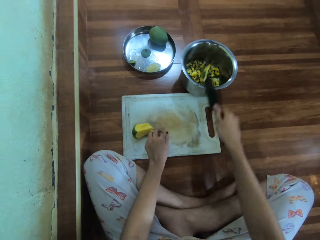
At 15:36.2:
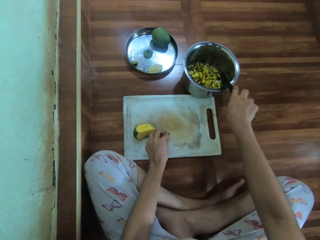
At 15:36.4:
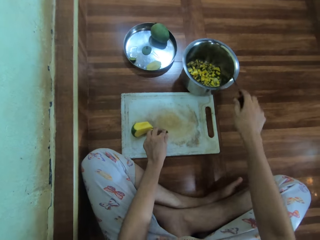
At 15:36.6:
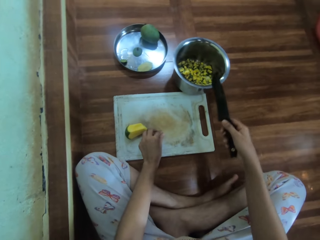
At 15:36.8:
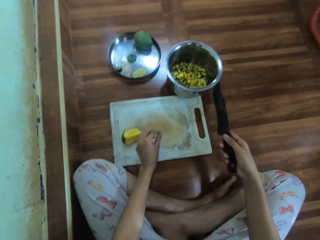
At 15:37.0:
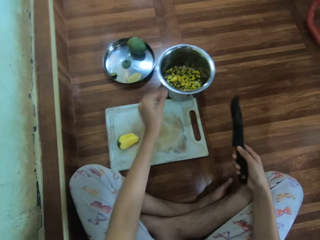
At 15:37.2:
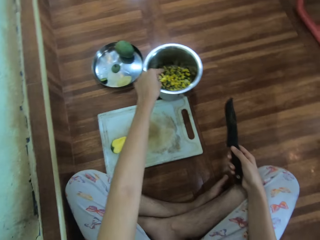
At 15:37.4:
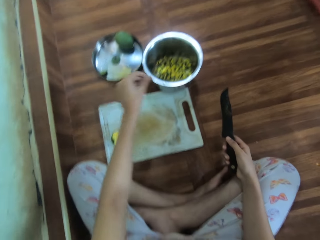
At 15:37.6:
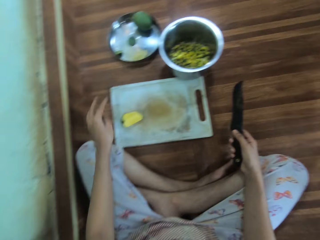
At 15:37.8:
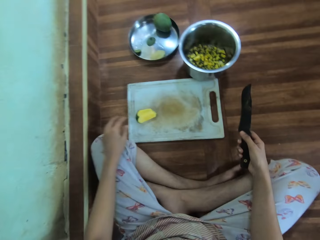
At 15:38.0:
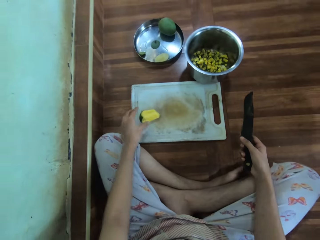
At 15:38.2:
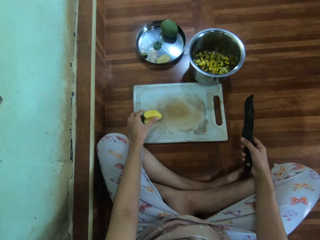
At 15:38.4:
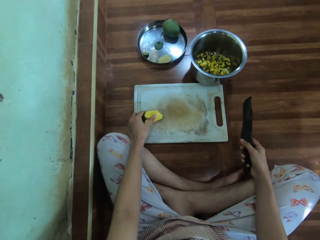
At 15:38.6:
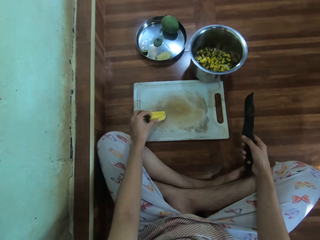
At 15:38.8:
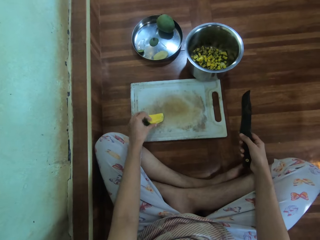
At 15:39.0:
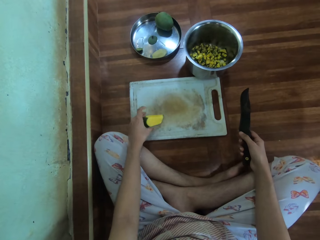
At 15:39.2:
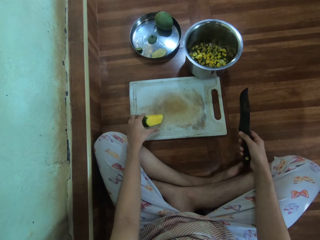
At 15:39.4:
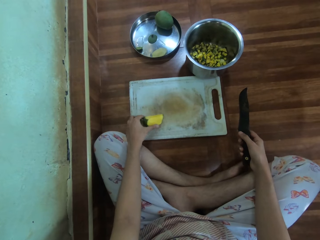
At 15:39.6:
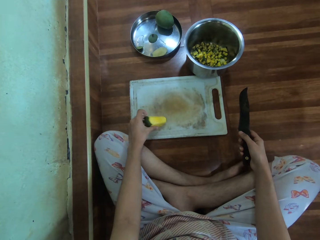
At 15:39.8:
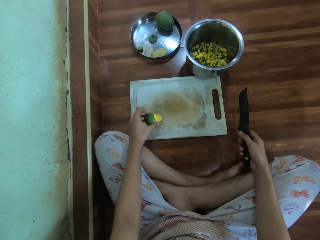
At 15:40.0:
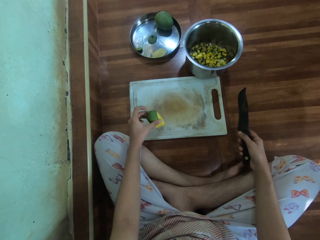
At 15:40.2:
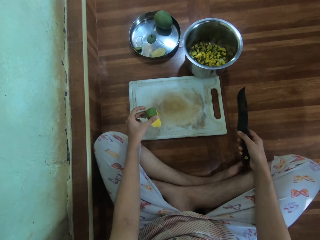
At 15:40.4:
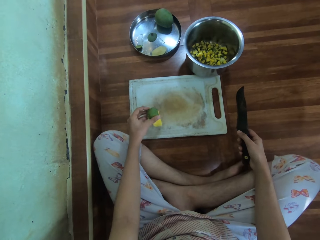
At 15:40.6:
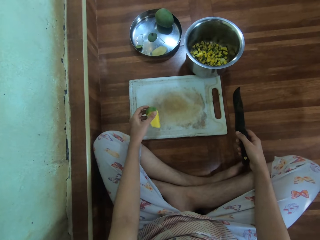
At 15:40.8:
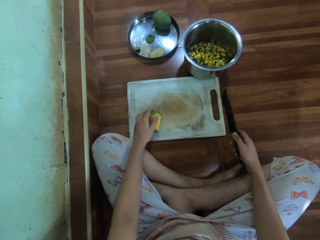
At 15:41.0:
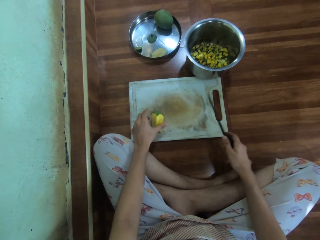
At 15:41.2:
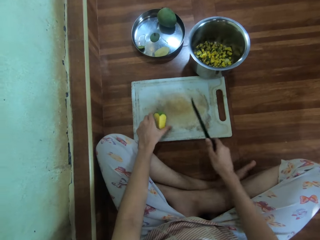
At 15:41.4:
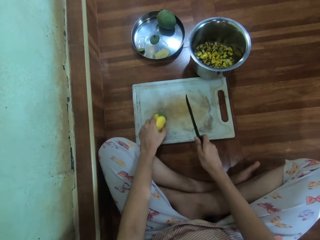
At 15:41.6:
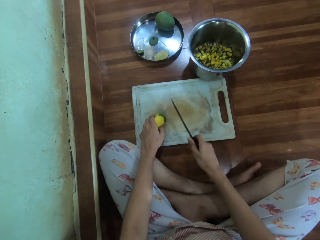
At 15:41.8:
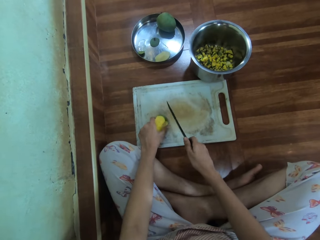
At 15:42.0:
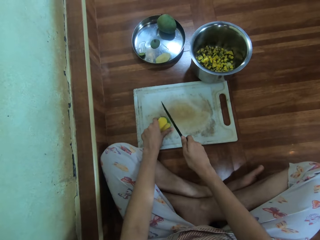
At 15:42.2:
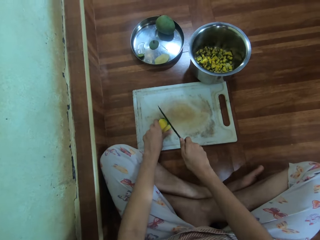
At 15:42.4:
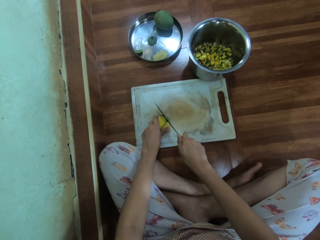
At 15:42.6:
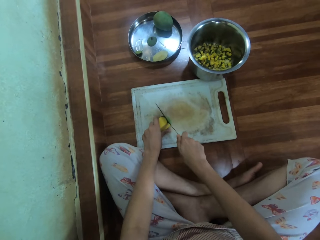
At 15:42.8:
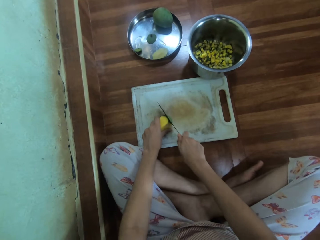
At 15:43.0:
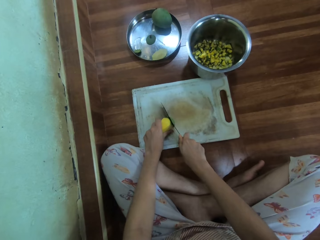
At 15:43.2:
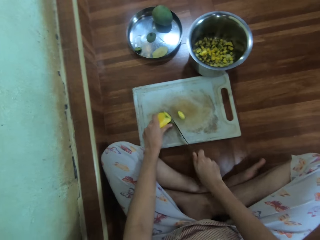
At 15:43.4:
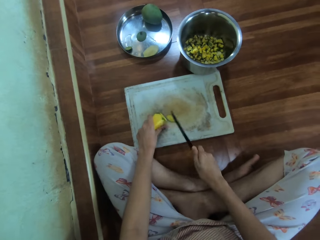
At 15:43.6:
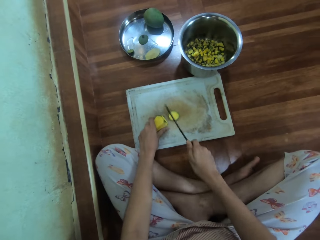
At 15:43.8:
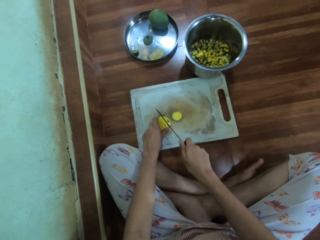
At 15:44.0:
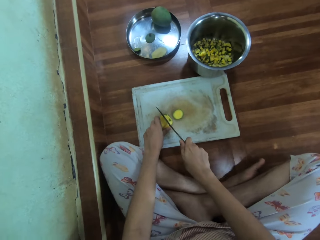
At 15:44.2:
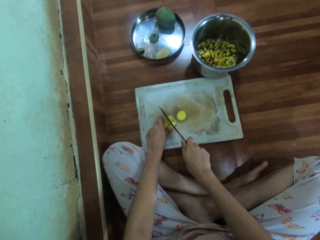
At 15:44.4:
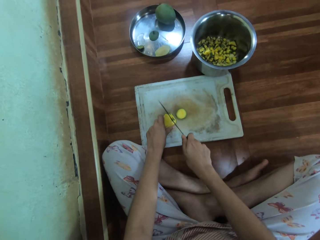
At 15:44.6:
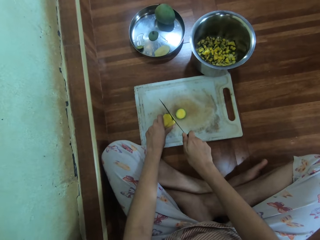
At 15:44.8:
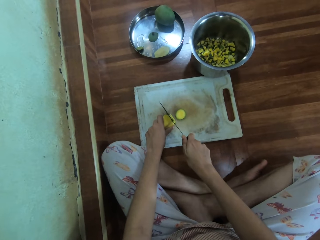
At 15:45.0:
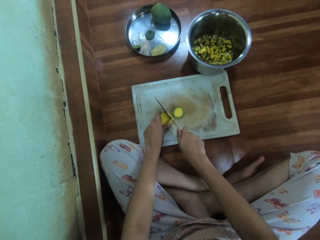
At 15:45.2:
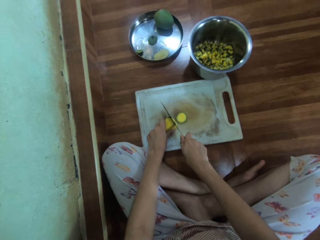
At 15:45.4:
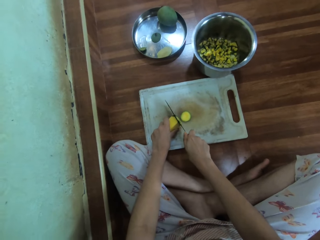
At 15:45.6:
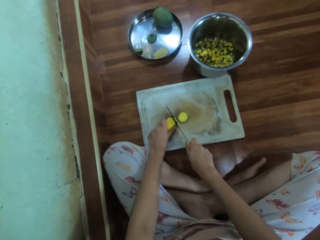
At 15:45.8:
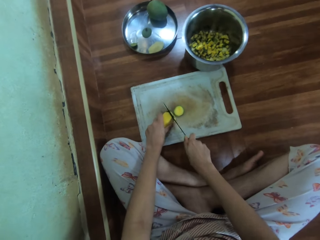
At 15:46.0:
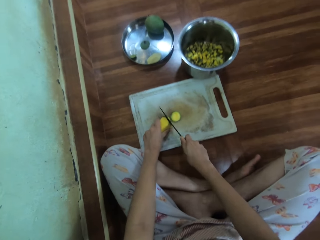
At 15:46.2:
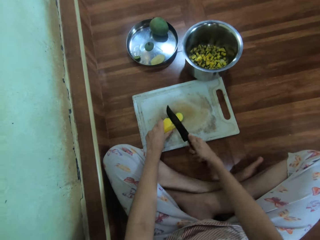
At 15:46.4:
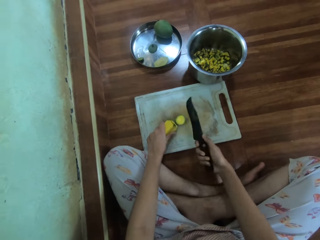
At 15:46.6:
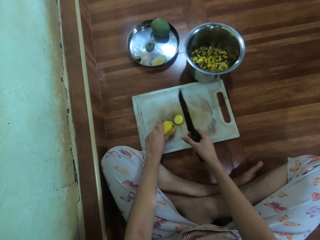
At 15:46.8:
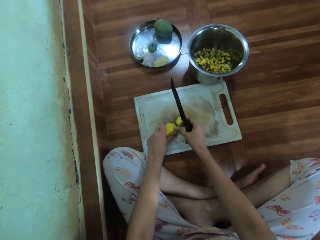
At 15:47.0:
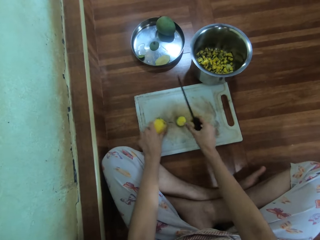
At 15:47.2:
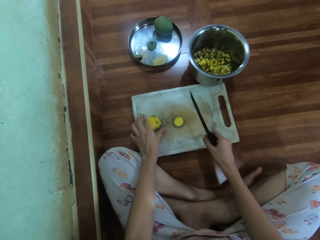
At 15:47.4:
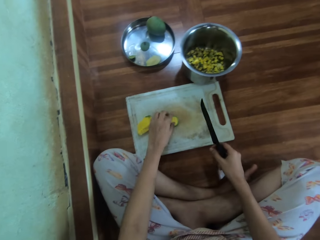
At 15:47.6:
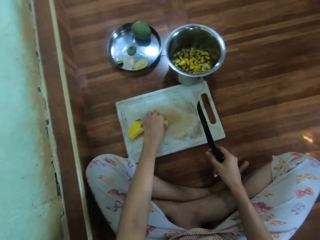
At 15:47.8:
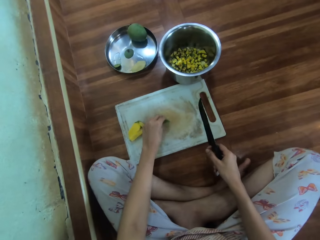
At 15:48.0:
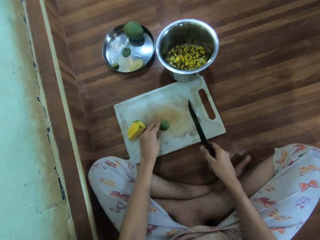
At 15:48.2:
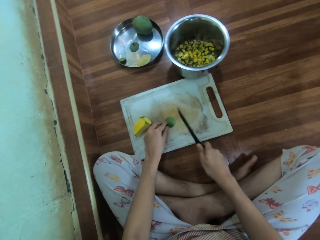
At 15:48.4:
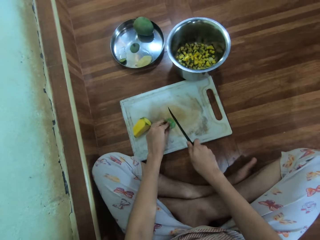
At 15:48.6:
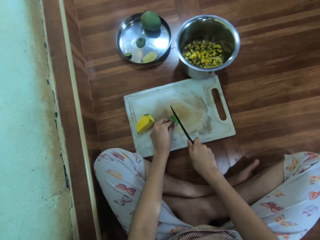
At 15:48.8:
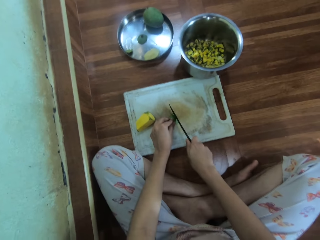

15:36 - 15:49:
The camera wearer drops the pieces of mango in the cooking pot with a knife. They drop the piece of mango with the hand. They hold the mango. They adjust the mango. They turn the mango. They cut the mango with the knife. They adjust the mango with the finger. They pick up the mango. They adjust the pieces of mango.

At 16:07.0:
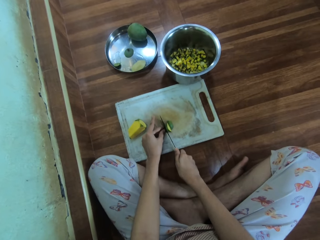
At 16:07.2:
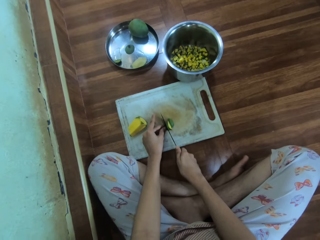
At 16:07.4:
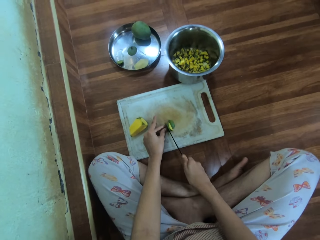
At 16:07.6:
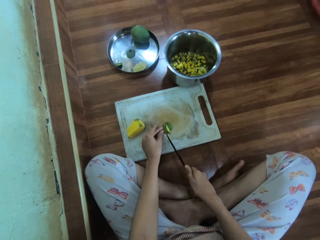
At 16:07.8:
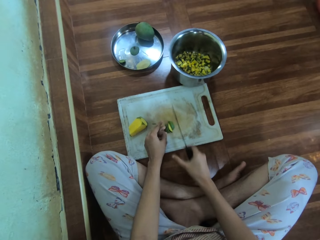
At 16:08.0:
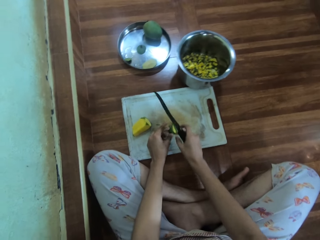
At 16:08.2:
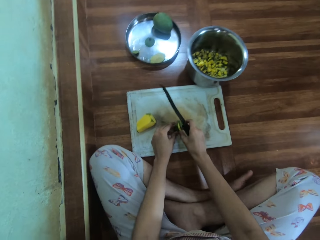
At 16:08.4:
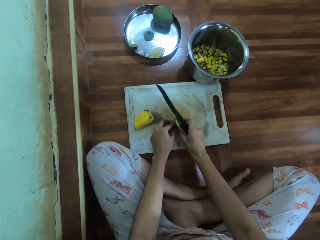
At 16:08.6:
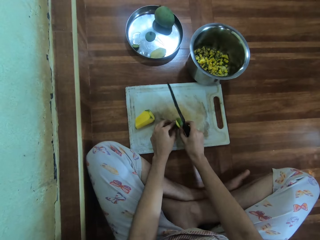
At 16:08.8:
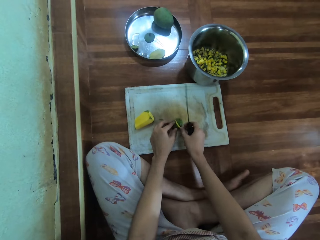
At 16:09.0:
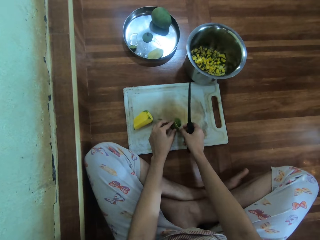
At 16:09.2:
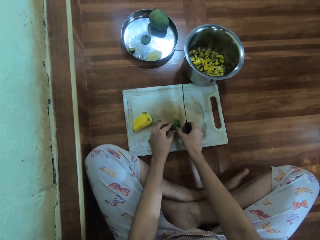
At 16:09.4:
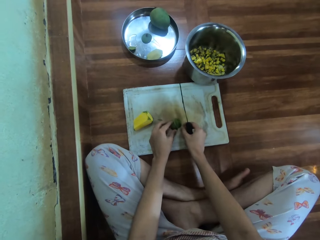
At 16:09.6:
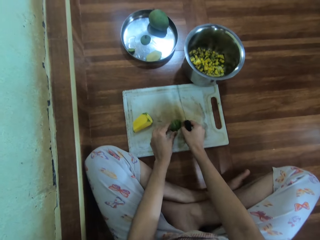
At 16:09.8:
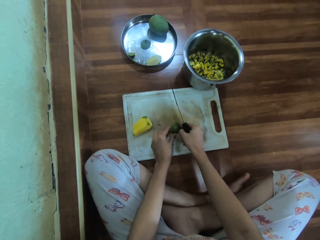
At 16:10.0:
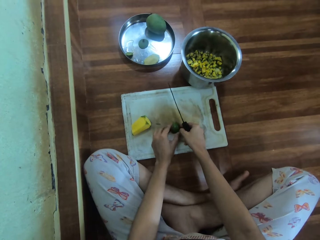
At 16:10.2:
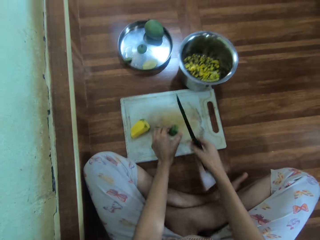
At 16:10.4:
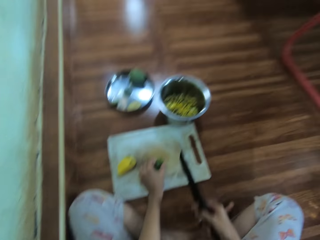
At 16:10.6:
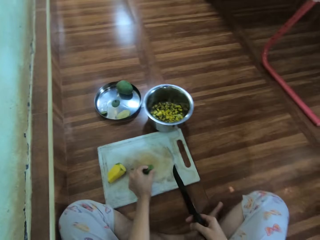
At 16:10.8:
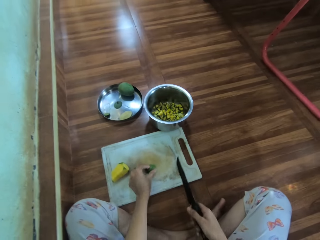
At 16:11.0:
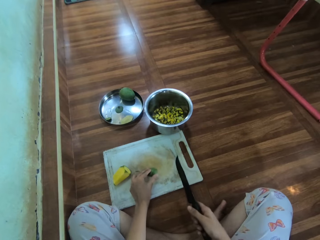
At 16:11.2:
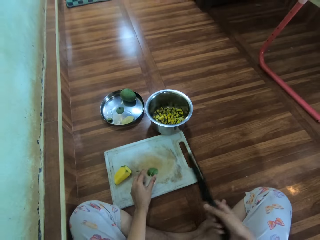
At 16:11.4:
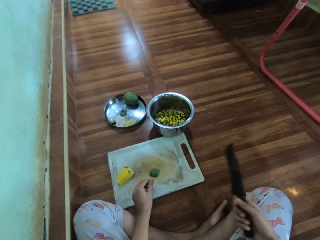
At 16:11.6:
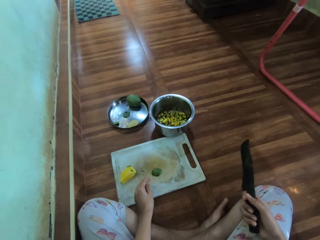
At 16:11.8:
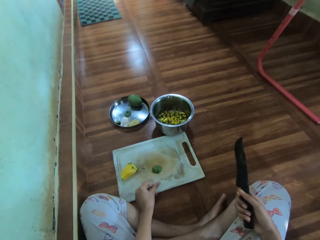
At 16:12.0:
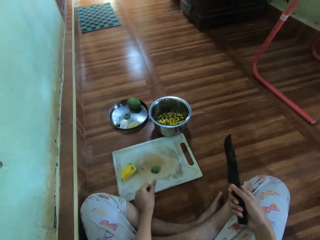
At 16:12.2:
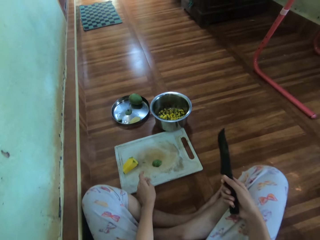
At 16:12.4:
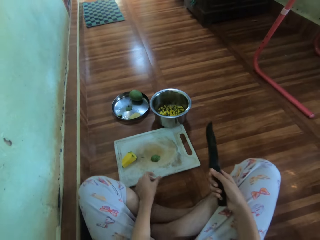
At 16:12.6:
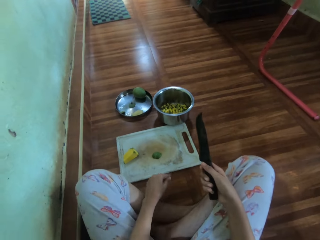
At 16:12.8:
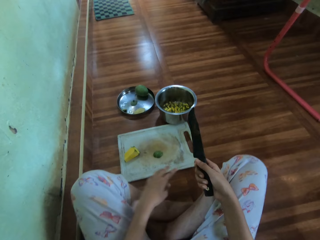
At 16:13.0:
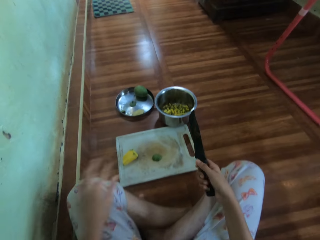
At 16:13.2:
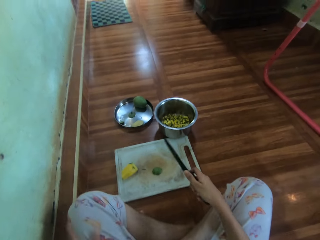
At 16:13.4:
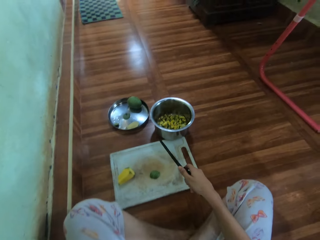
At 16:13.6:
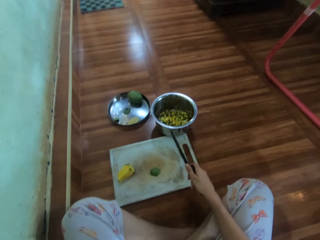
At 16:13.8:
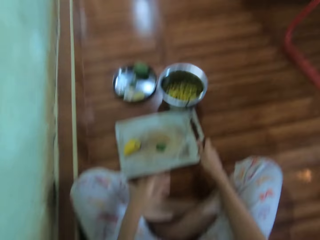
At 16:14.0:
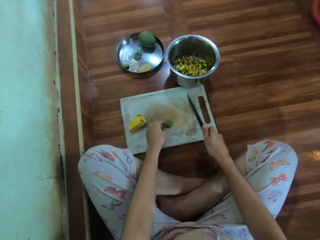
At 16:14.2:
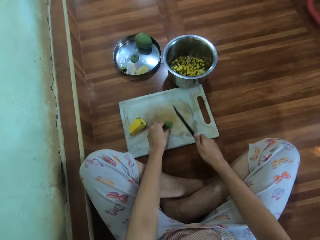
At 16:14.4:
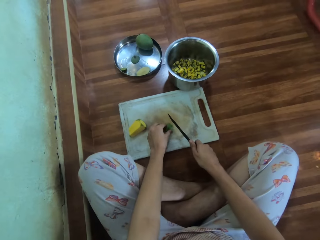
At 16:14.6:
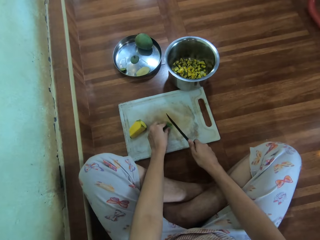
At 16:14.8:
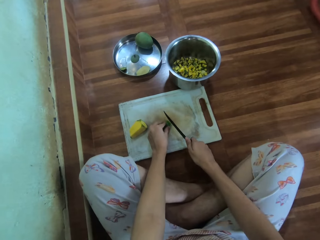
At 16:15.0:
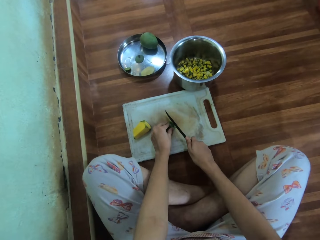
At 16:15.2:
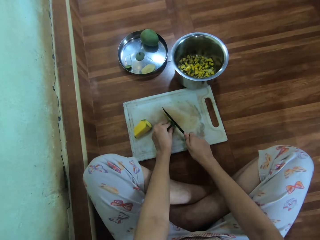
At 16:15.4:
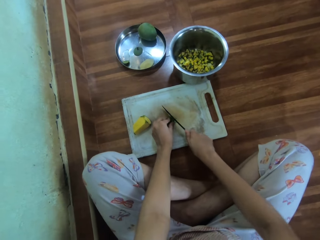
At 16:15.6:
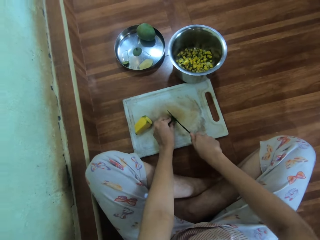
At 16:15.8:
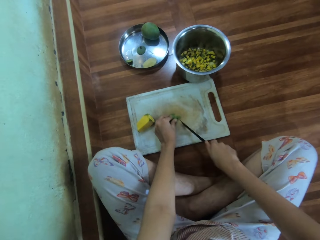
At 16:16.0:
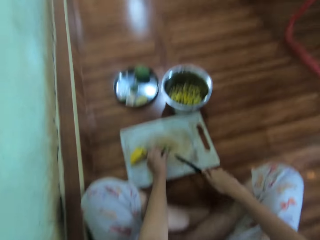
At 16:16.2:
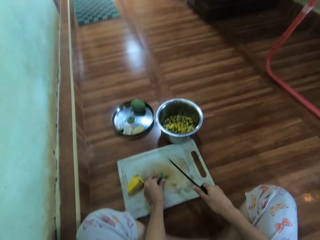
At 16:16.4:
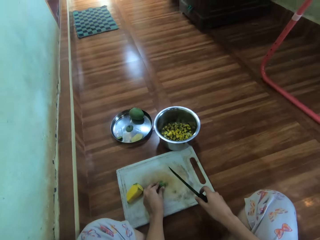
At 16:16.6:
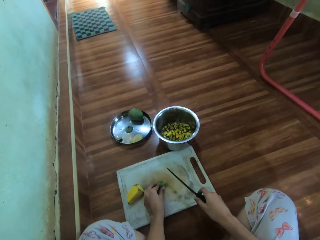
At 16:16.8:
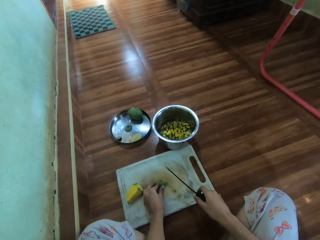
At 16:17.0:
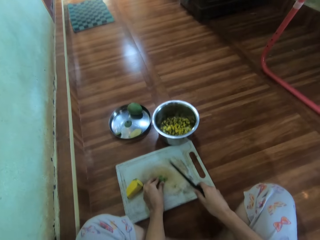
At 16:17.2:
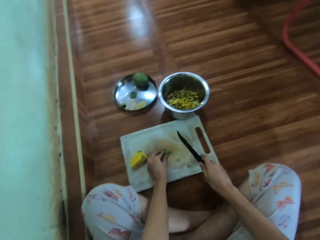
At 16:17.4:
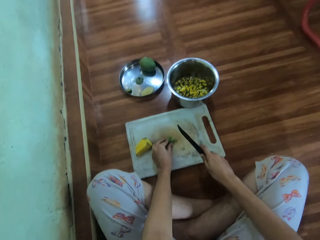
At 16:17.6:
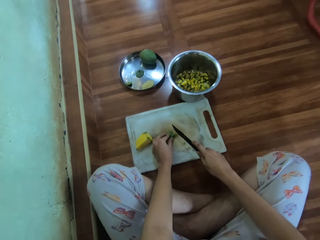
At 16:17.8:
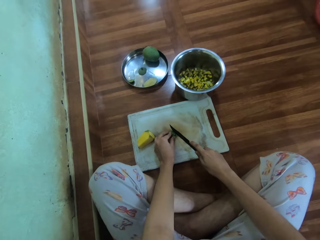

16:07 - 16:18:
The camera wearer adjusts the pieces of mango. She rubs fingers. She moves her hand. She cuts the mango with a knife.
